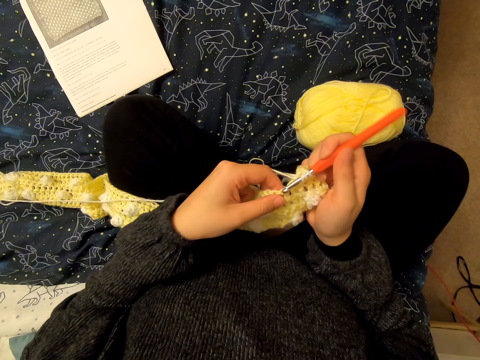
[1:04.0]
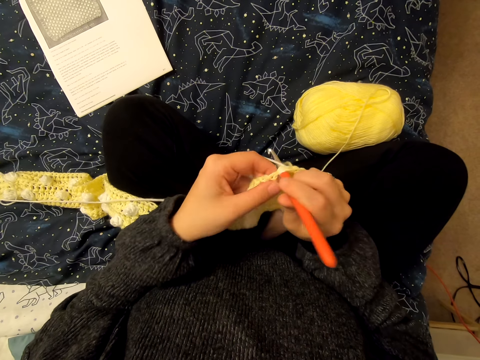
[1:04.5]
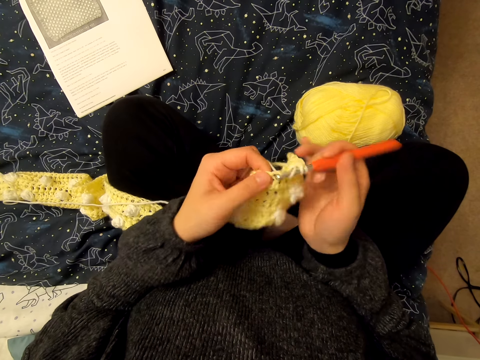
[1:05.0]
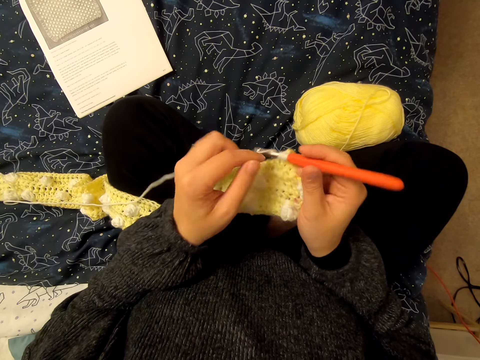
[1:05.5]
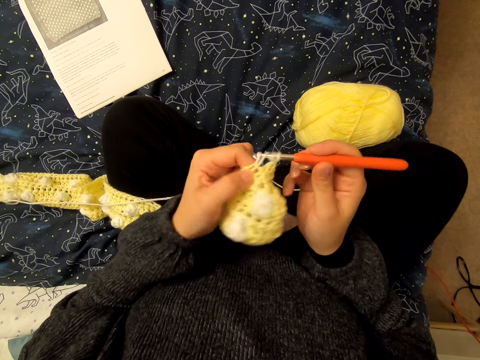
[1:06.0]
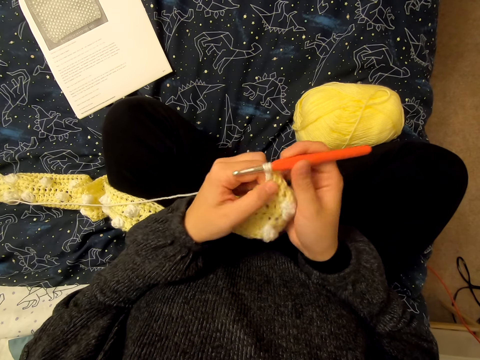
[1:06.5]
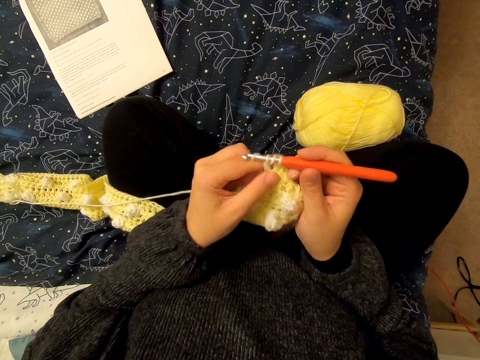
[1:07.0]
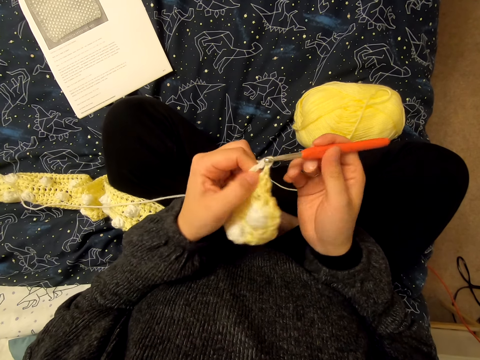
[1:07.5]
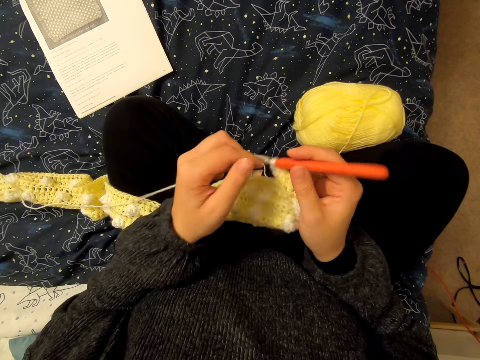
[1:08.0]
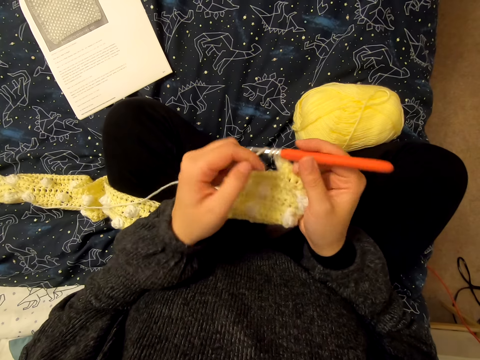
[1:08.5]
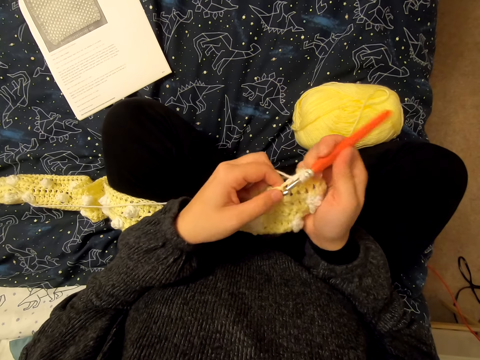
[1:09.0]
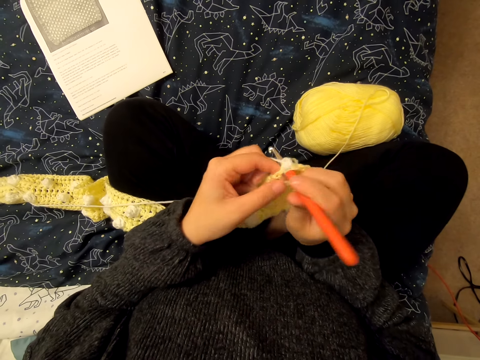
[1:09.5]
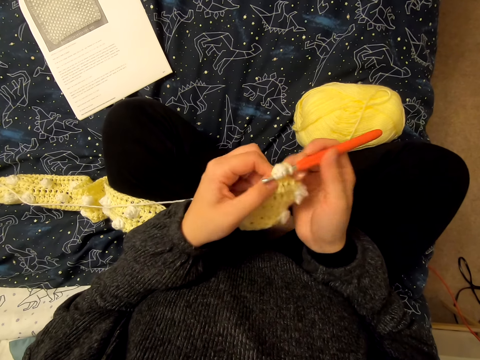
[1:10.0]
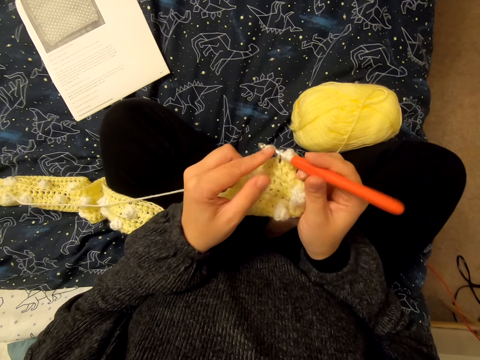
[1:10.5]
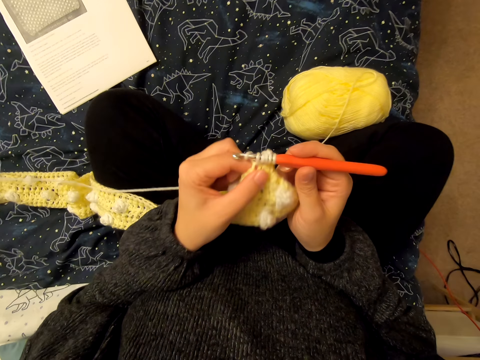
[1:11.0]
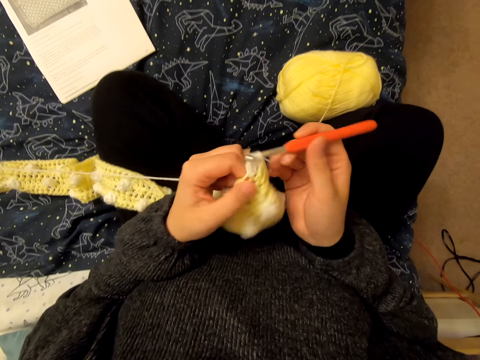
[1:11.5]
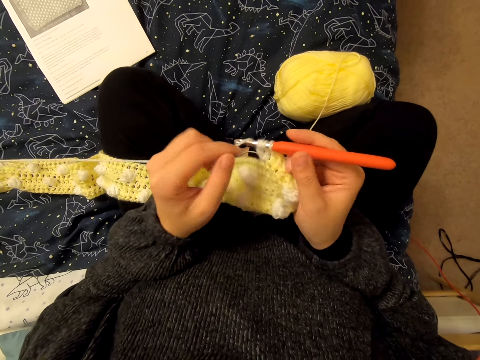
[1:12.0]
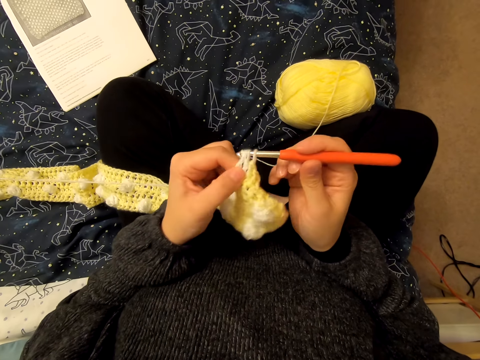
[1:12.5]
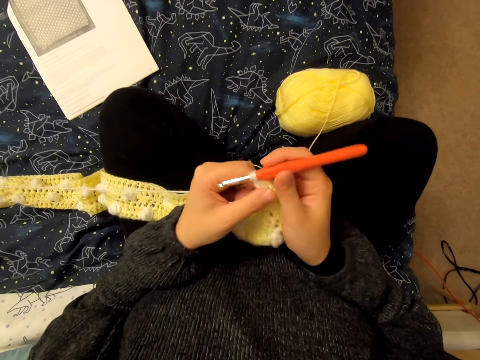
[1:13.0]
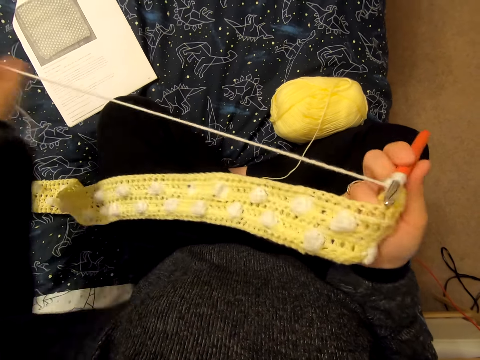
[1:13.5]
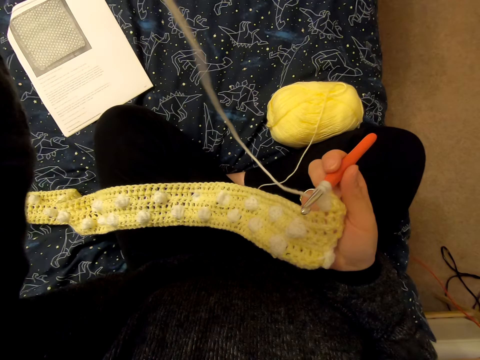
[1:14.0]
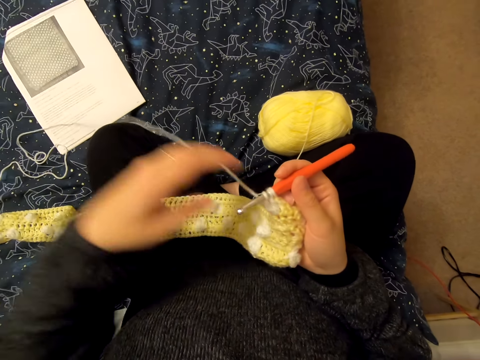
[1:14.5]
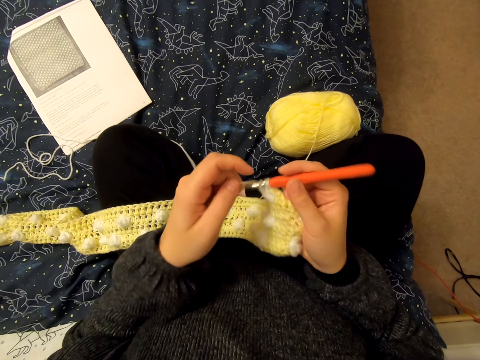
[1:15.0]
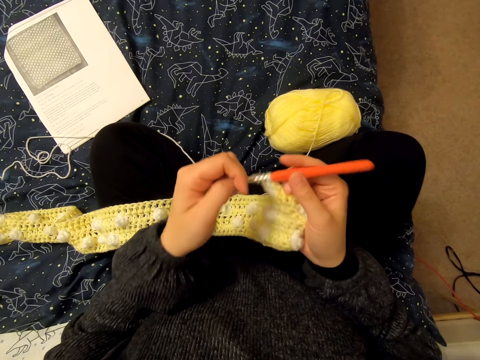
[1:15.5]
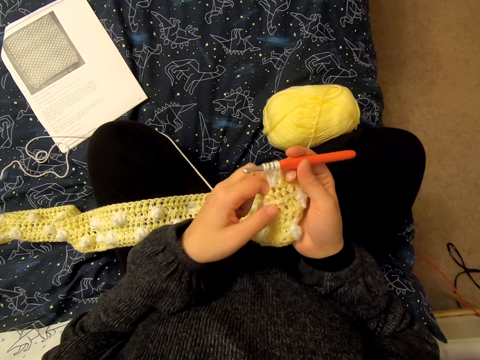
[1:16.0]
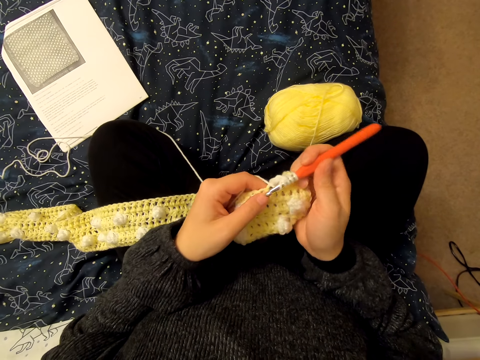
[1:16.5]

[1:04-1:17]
The camera wearer knits the fabric and loops the yarn on a knitting needle. They knit the fabric and loop the yarn on the knitting needle. They knit the fabric and loop the yarn on the knitting needle. They knit the fabric and loop the yarn on the knitting needle. They knit the fabric and loop the yarn on the knitting needle. They knit the fabric, straighten the yarn and loop the yarn on the knitting needle.

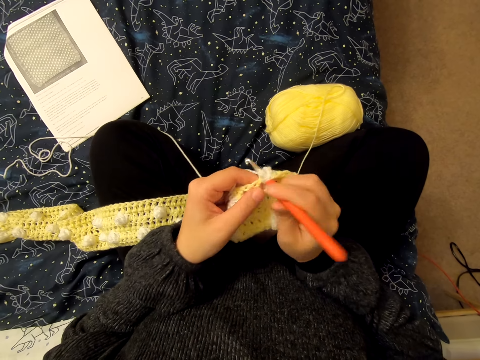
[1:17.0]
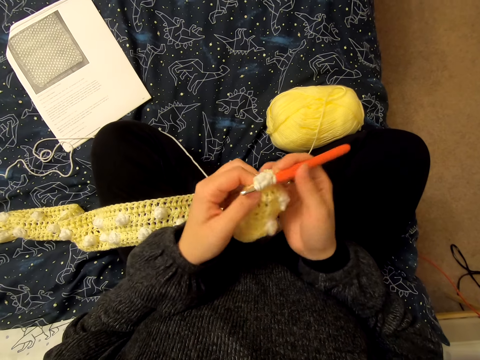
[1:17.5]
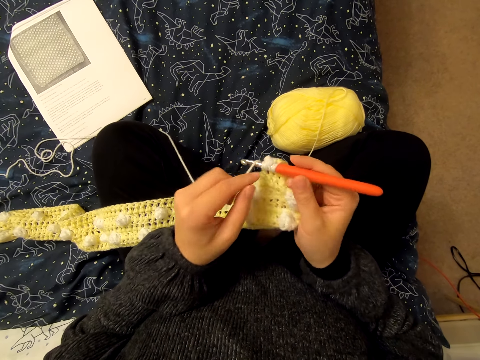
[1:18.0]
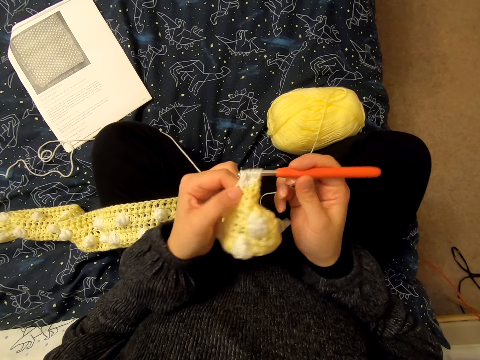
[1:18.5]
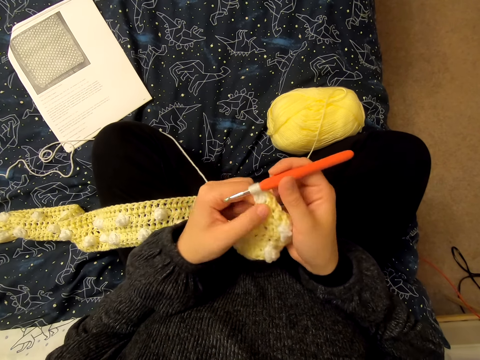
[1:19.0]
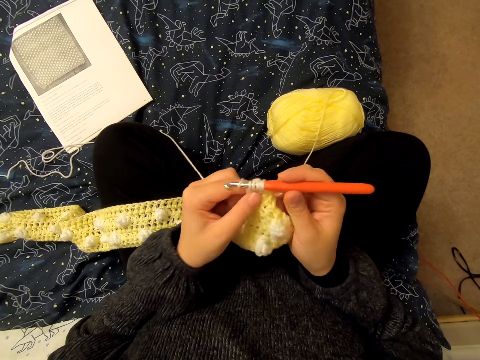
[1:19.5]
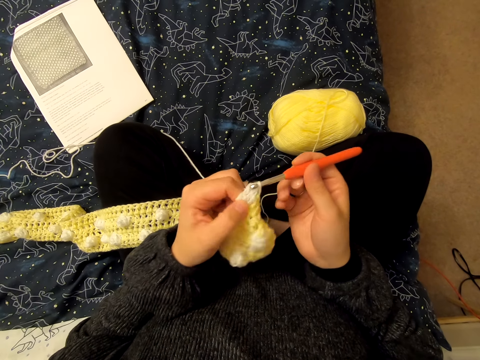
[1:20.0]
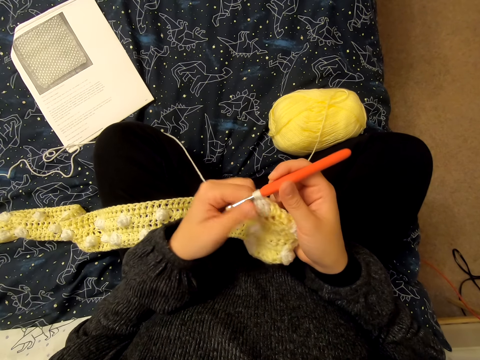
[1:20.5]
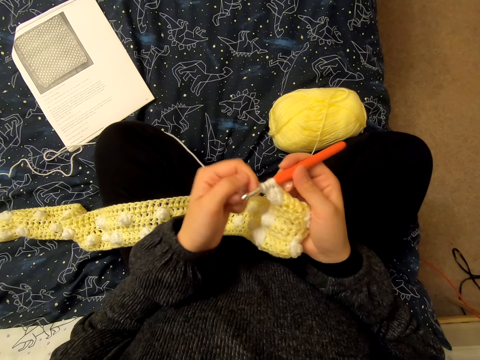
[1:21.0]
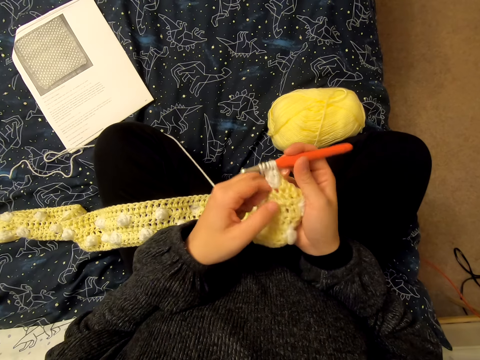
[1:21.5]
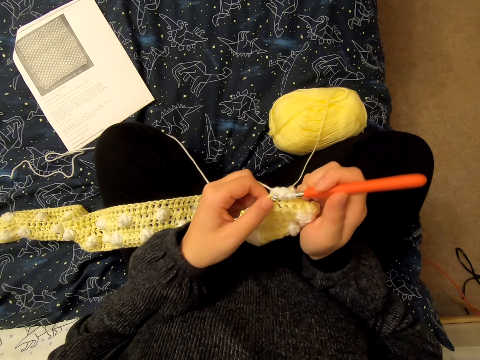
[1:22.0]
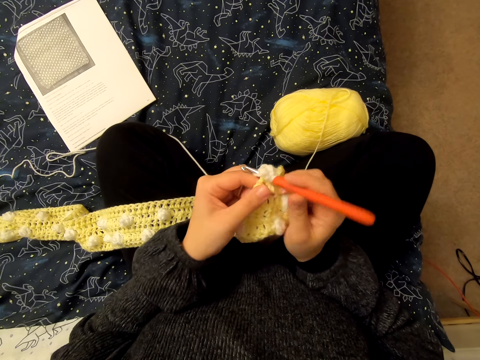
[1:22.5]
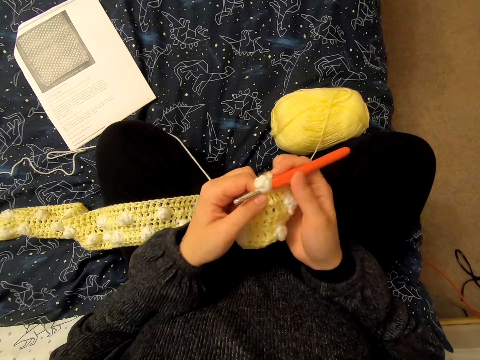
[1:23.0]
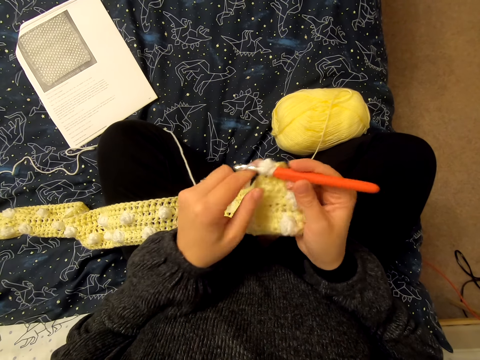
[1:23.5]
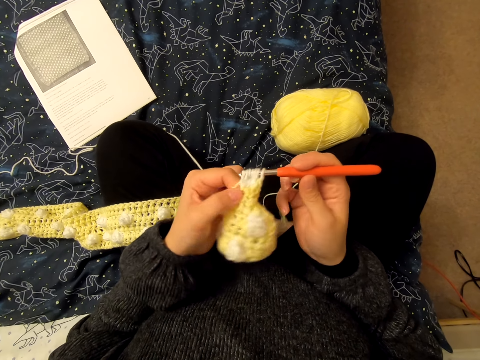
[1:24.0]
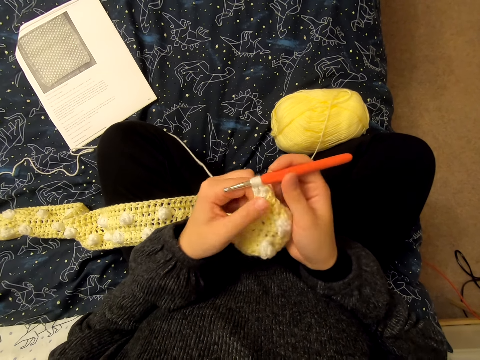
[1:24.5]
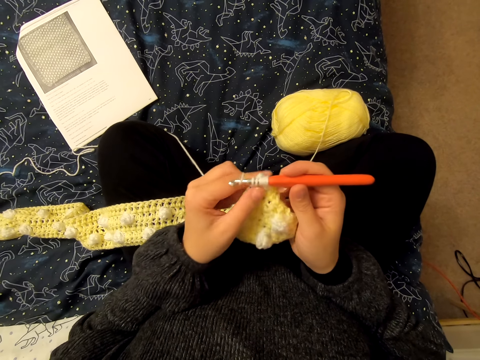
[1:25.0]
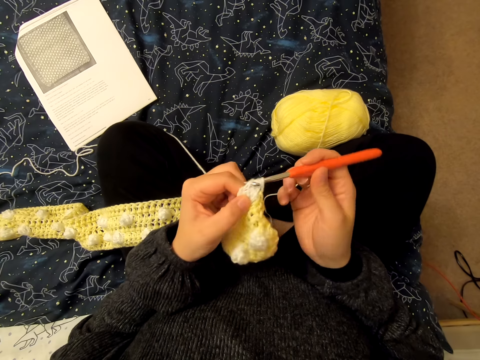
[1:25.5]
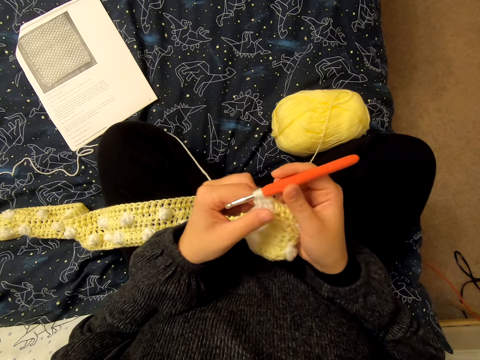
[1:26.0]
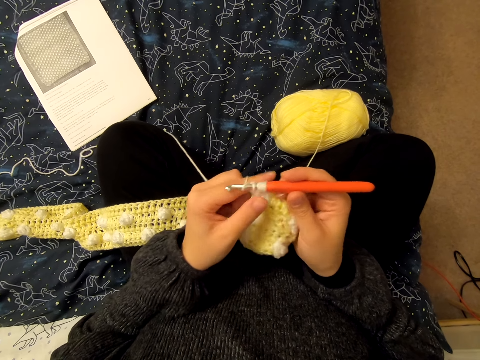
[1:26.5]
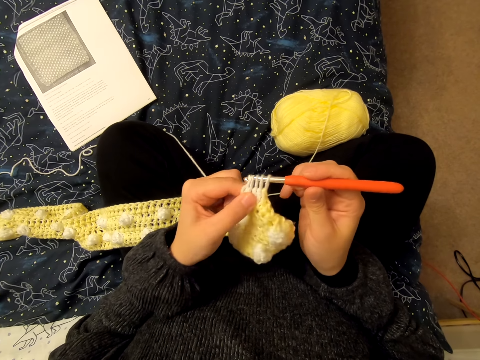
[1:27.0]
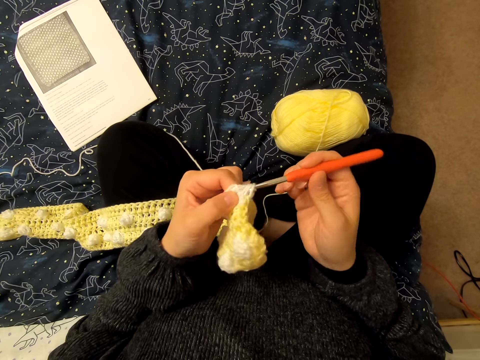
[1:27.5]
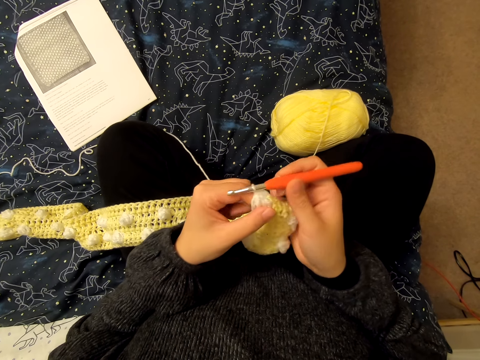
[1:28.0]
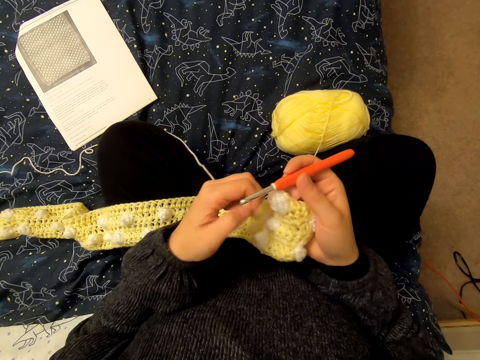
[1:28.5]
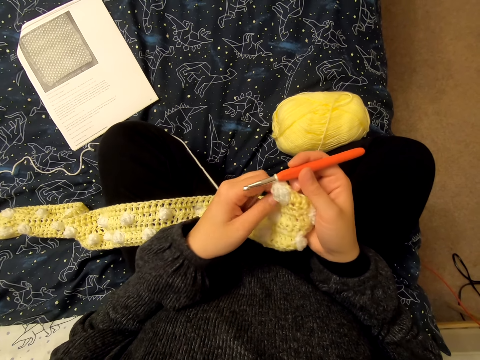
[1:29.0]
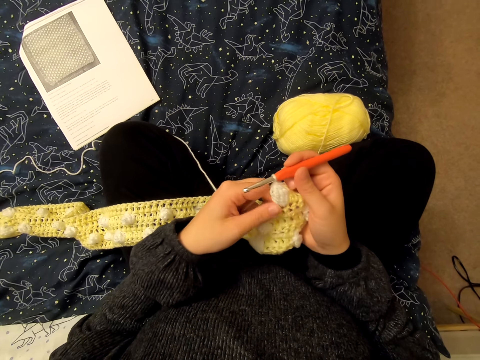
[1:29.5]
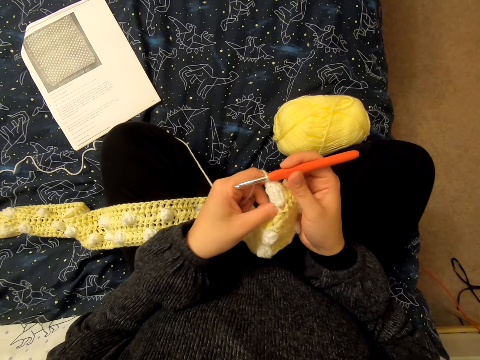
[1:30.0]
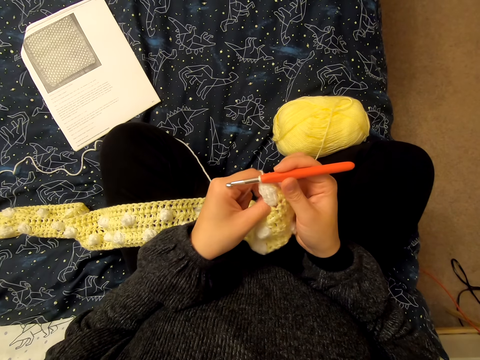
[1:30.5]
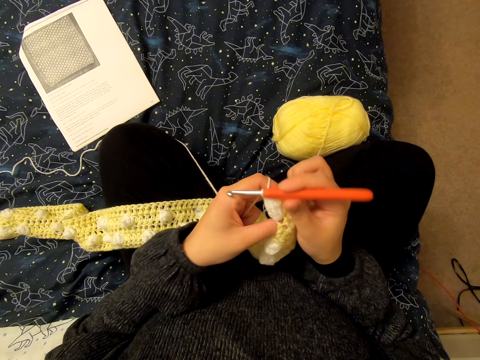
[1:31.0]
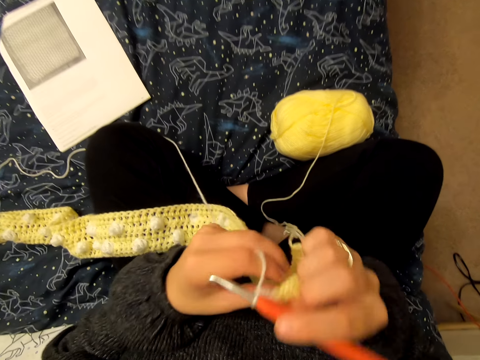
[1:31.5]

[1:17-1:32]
The camera wearer knits the fabric and loops the yarn on a knitting needle. They knit the fabric and loop the yarn on the knitting needle. They knit the fabric and loop the yarn on the knitting needle. They knit the fabric and loop the yarn on the knitting needle. They knit the fabric and loop the yarn on the knitting needle. They knit the fabric and loop the yarn on the knitting needle. They knit the fabric.
